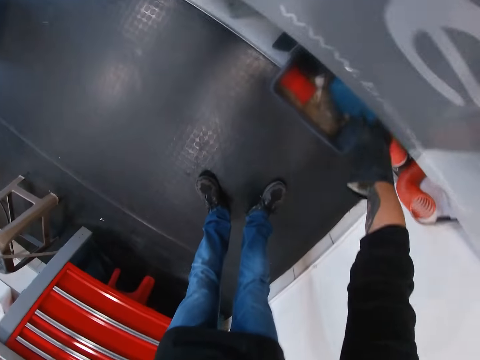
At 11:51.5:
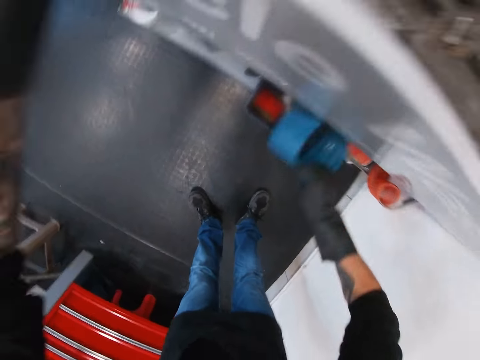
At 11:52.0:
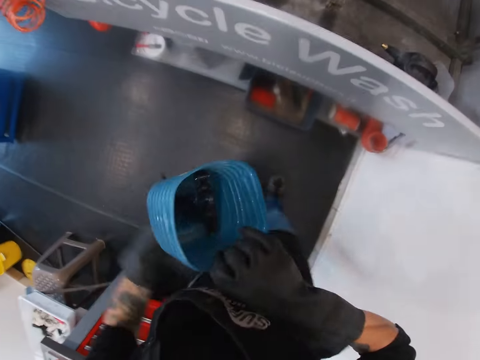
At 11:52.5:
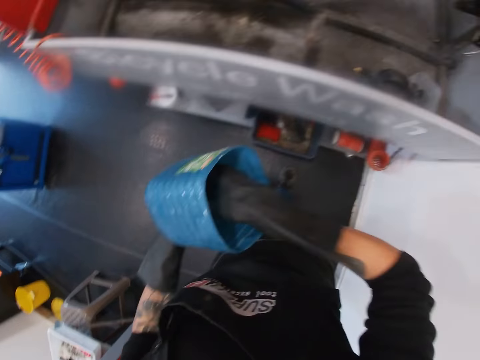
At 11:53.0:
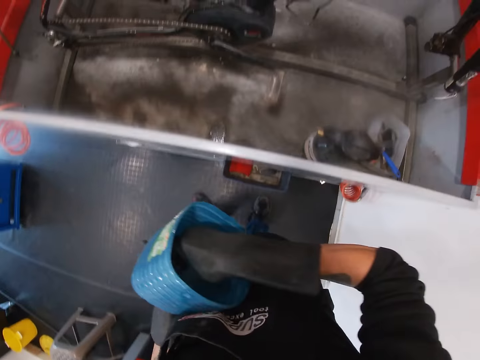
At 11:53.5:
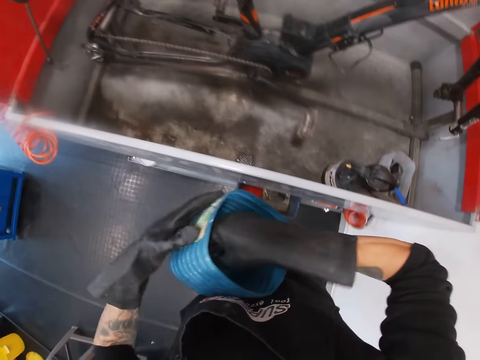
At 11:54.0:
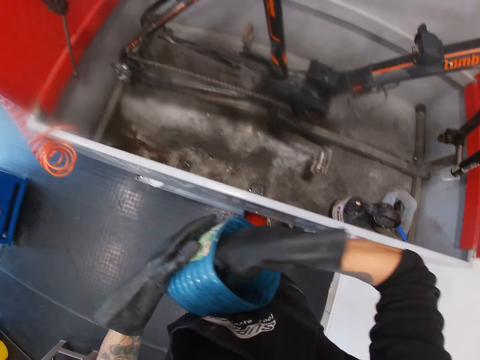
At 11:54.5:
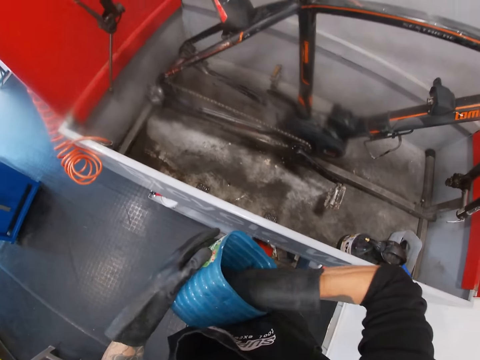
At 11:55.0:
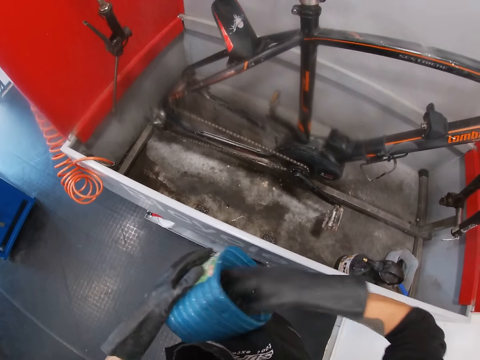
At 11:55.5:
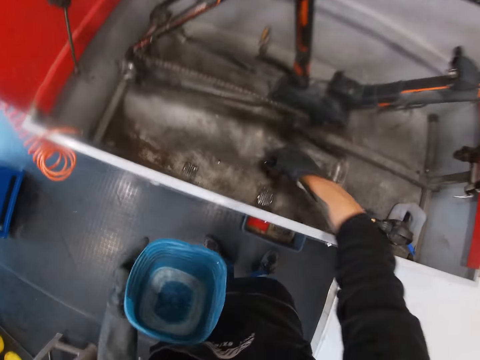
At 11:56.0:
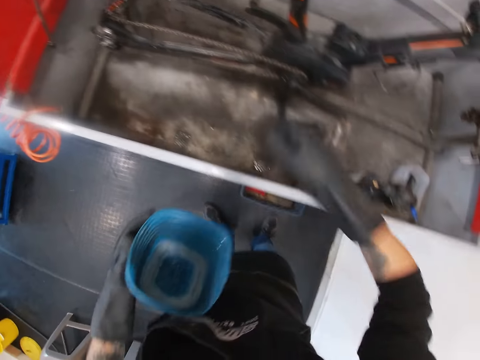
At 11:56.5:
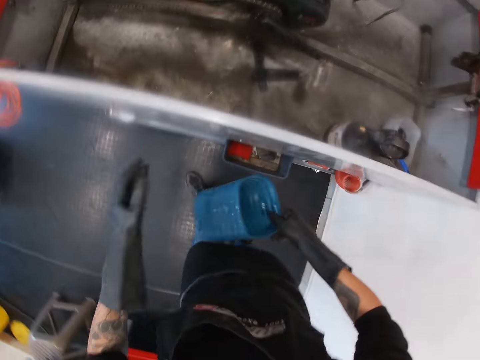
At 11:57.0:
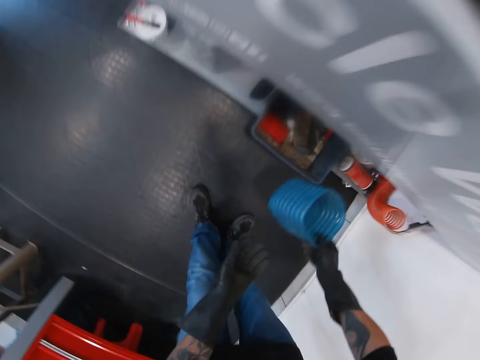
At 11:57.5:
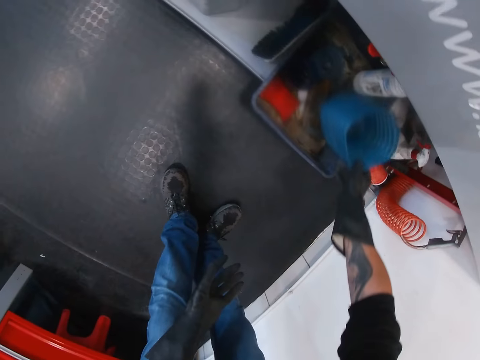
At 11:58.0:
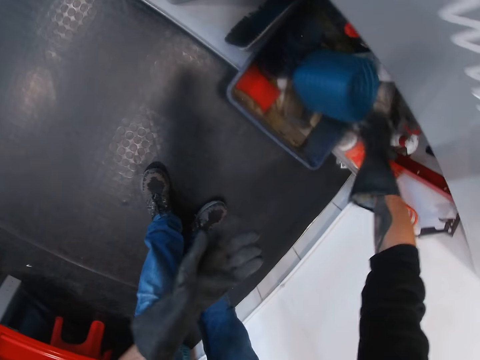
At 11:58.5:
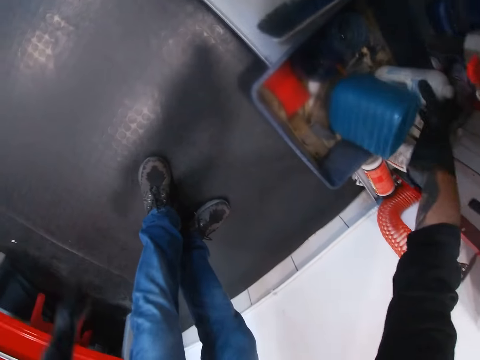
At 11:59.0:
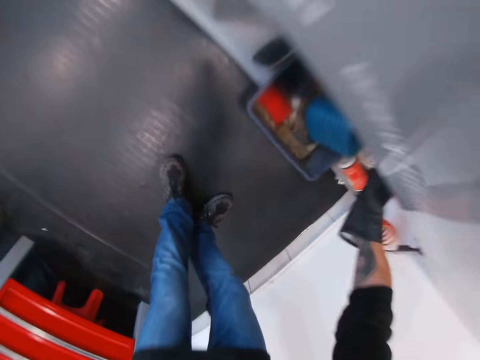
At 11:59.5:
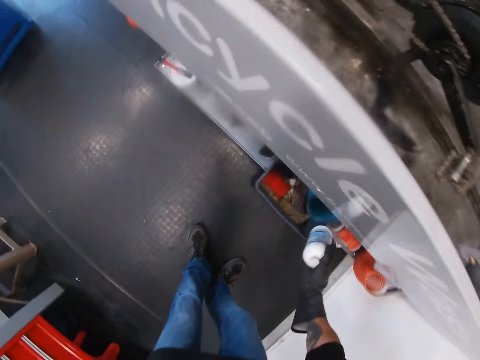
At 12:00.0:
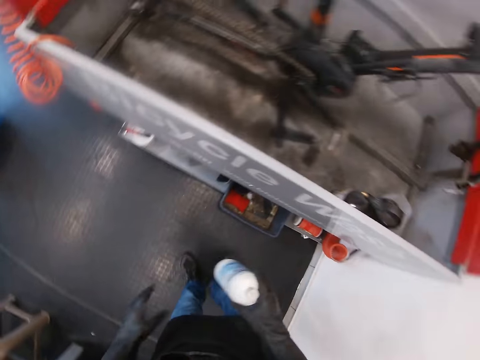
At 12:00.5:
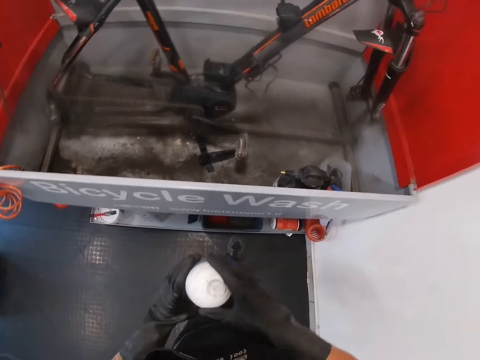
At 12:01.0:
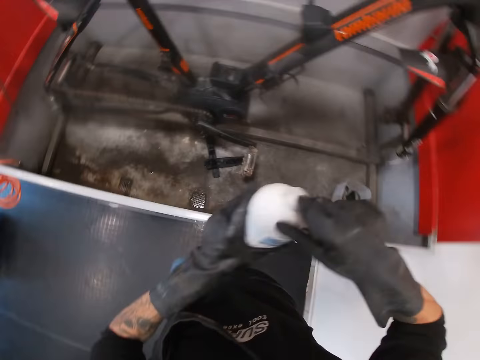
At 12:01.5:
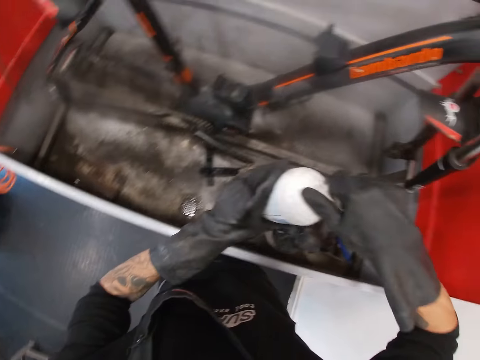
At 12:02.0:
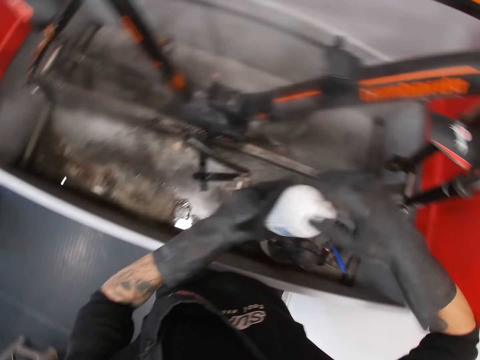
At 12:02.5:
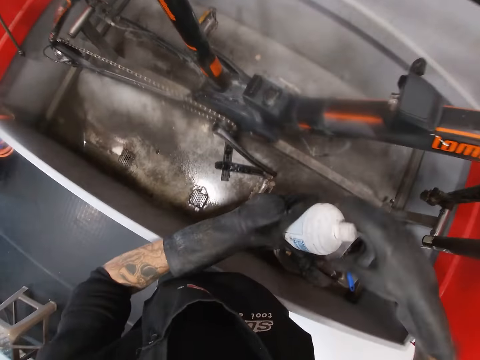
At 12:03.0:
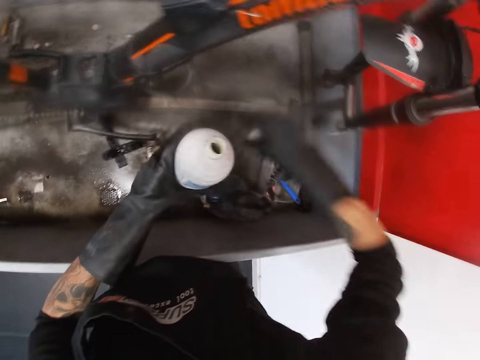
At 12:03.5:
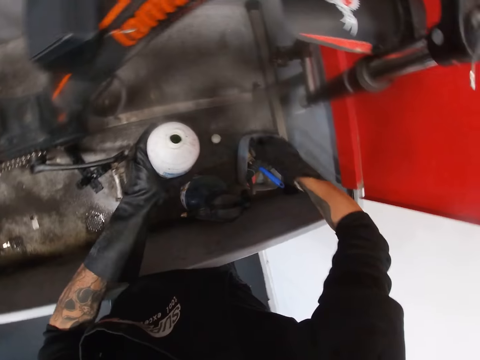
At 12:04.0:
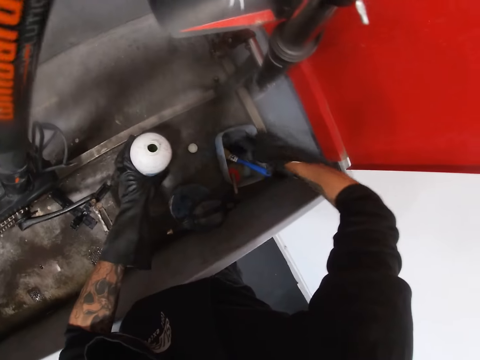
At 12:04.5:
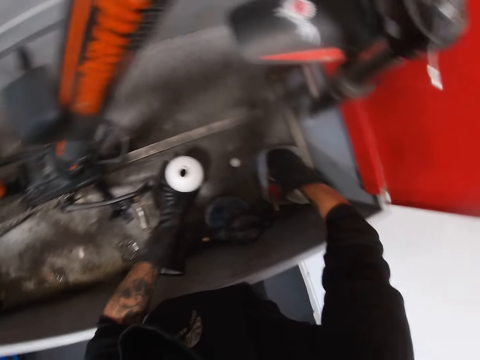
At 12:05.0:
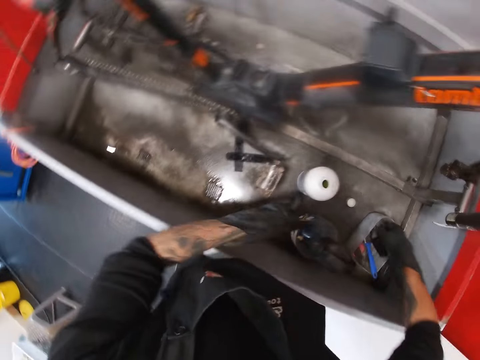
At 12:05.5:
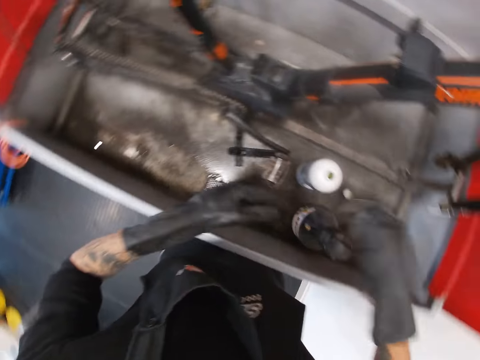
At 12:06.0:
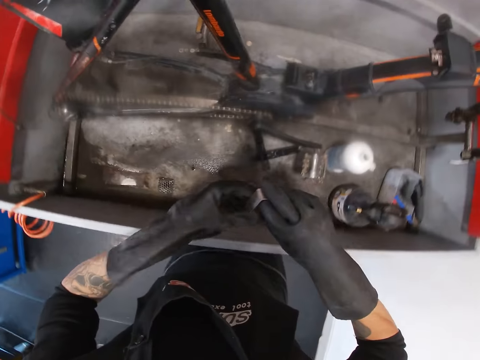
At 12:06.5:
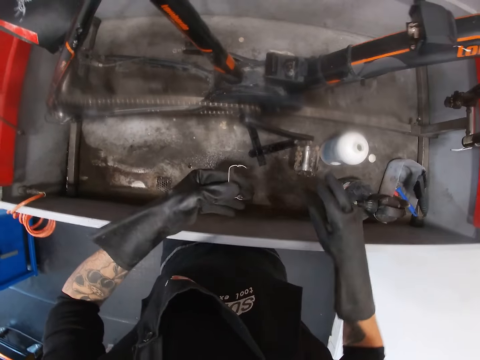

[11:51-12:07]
The camera wearer takes a blue bucket under the bicycle wash with his right hand. He puts the blue bucket in his left hand. He takes an iron rod from the blue bucket with his right hand. He drops the iron rod into the bicycle wash with his right hand. He takes the blue bucket from his left hand with his right hand. He puts the blue bucket under the bicycle wash with his right hand. He takes a container or lubricant bottle under the bicycle wash with his right hand. He holds the container with both hands. He removes the cover of the container with his right hand. He touches the bicycle wash with the container in his hands. He drops the cover of the container from his right hand into the bicycle wash. He drops the container from his left hand into the bicycle wash. He picks up a piece of iron or caliper from a bowl in the bicycle wash with his right hand. He holds the piece of iron with both hands.

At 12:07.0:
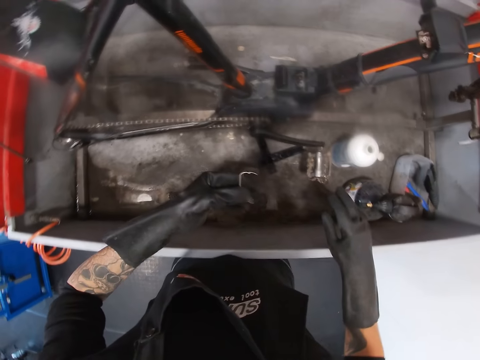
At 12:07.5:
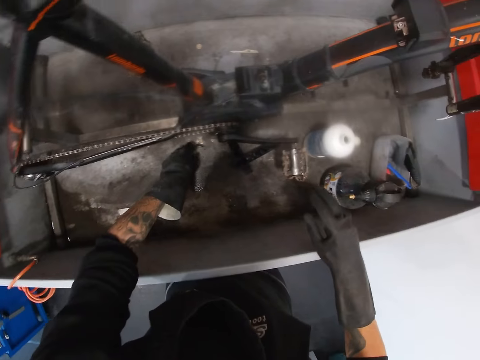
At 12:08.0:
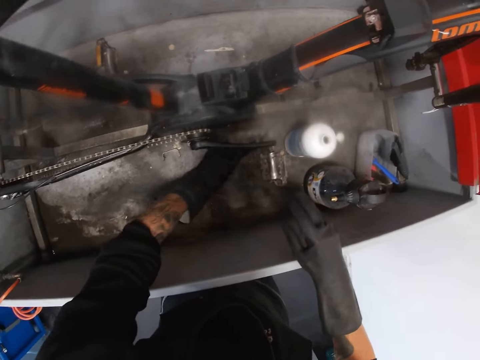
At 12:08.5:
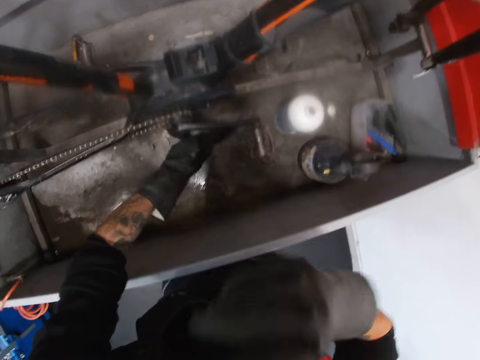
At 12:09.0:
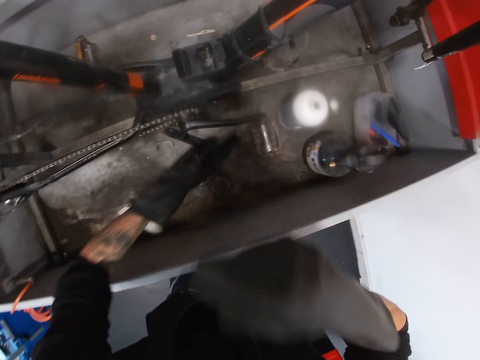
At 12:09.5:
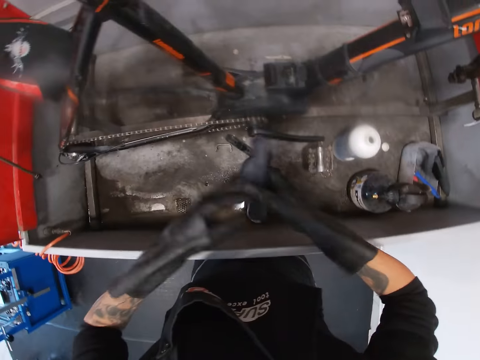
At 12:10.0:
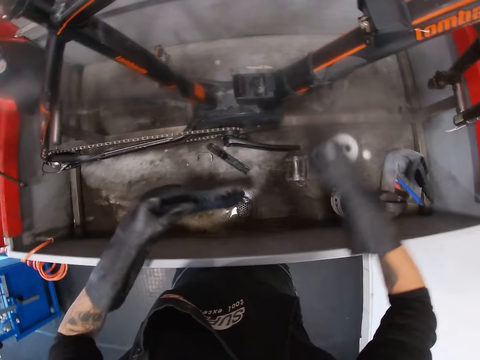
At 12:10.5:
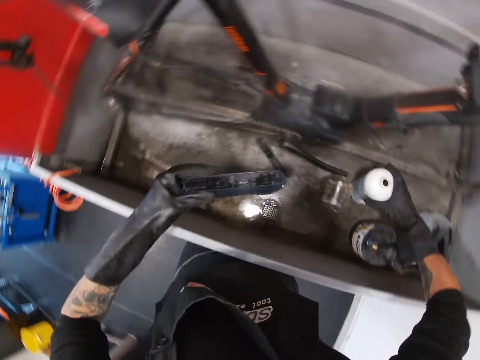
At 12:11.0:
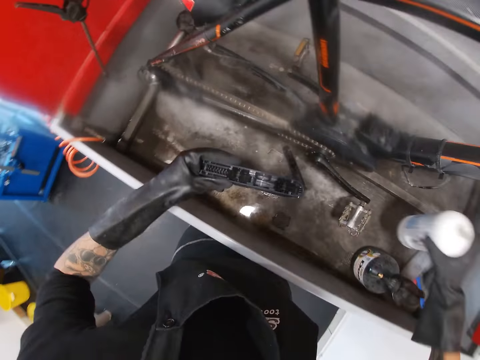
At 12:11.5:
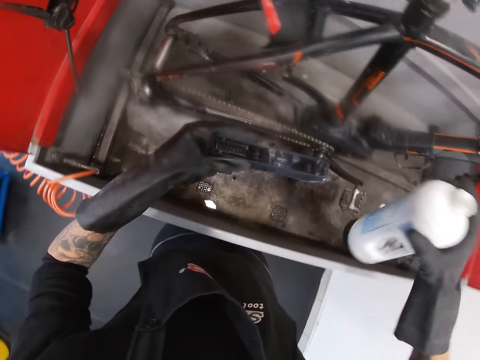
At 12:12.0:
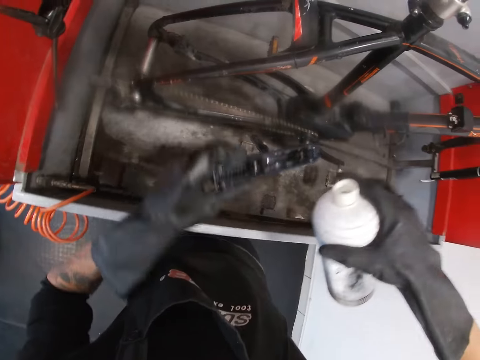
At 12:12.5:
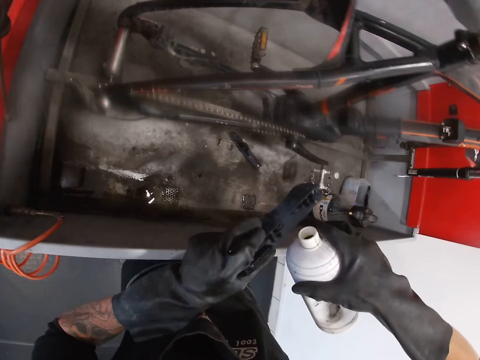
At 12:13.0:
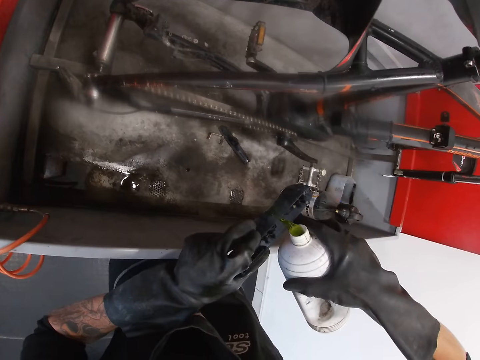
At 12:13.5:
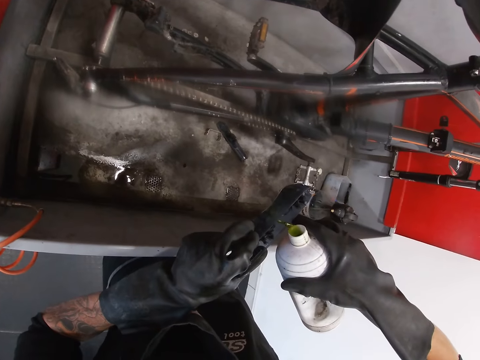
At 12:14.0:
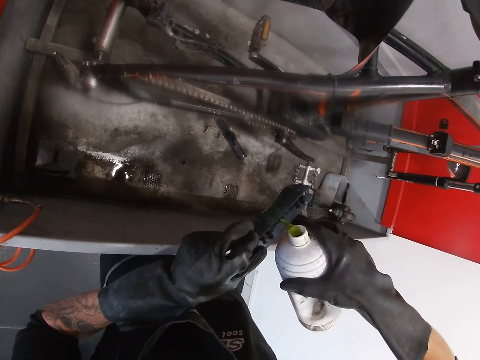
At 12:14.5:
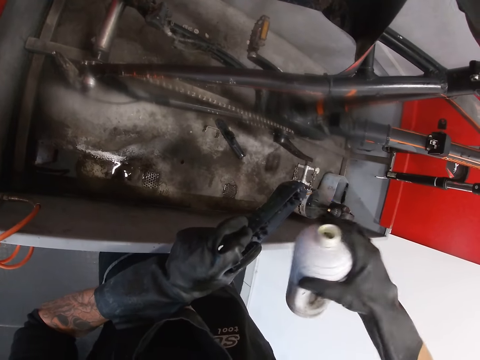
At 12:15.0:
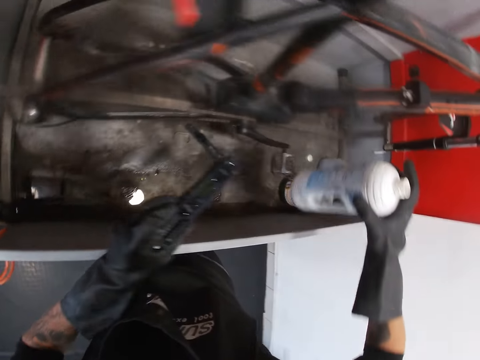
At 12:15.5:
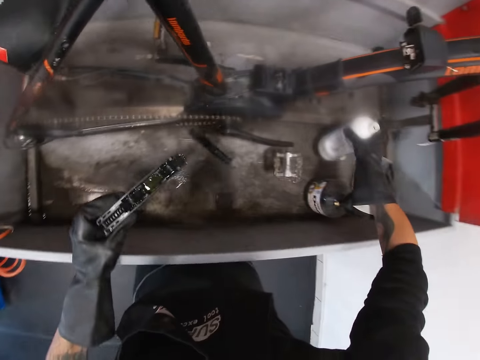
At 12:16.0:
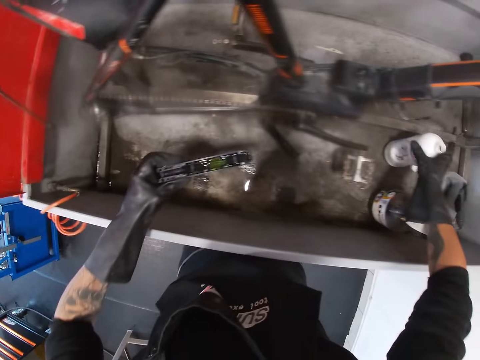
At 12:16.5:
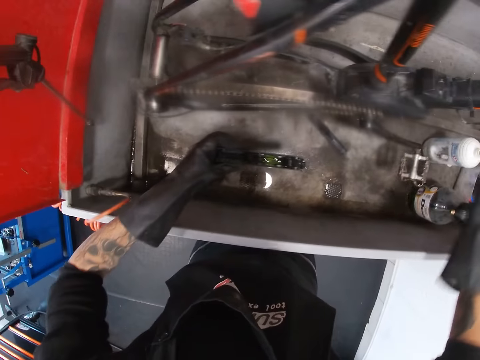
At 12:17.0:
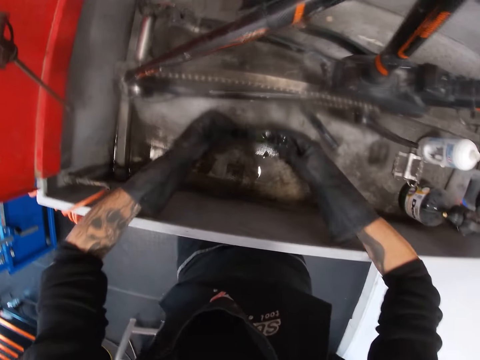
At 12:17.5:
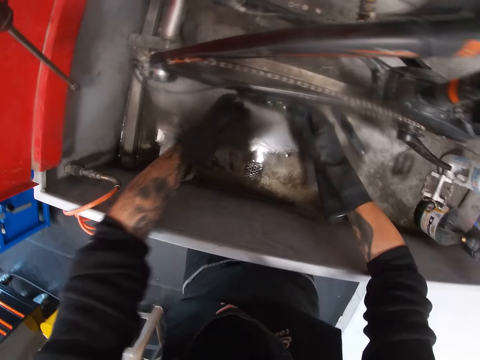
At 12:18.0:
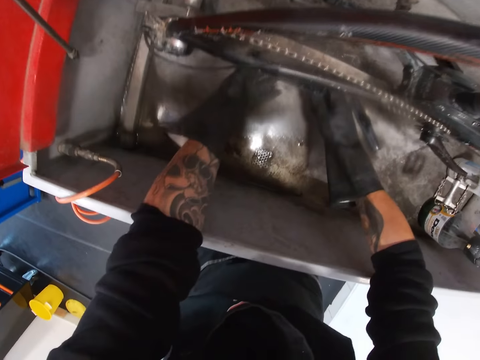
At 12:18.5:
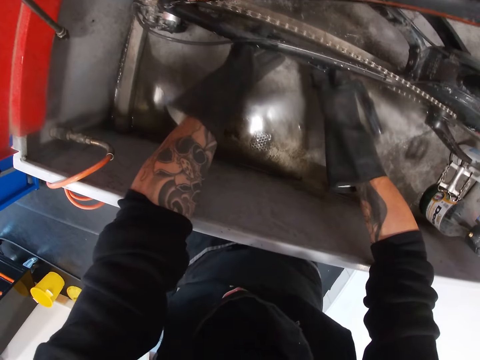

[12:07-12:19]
The camera wearer looks at the caliper. He drops the piece of iron from his left hand into the bicycle wash. He picks up a rear derailleur from the bicycle wash with his left hand. He picks up a piece of iron from the bicycle wash with his left hand. He touches his mouth with his right hand. He drops the piece of iron from his left hand into the bicycle wash. He holds his face. He holds the rear derailleur with both hands. He picks up the container from the bicycle wash with his right hand. He pours oil from the container in his right hand into the rear derailleur in his left hand. He drops the container from his right hand into the bicycle wash. He holds the rear derailleur with both hands. He fixes the rear derailleur to the bicycle with both hands.
